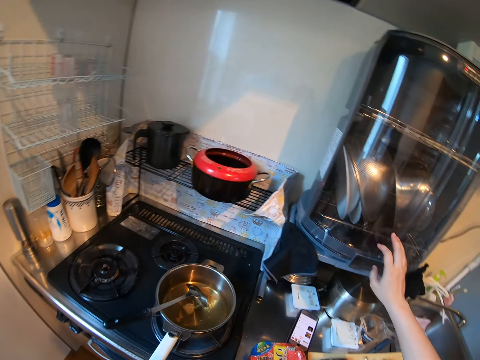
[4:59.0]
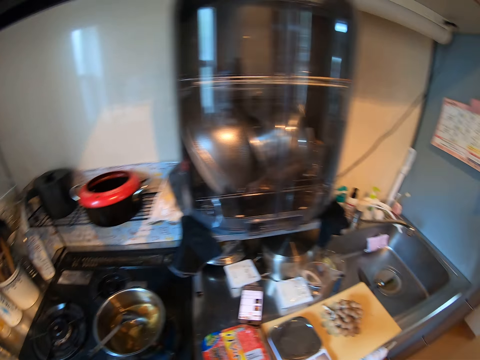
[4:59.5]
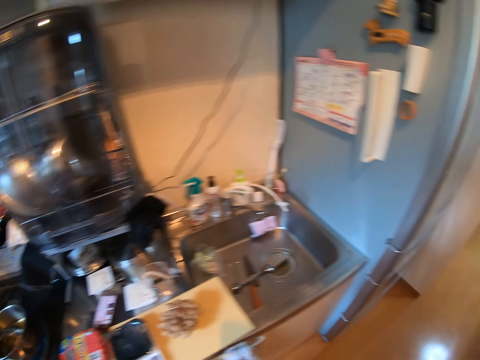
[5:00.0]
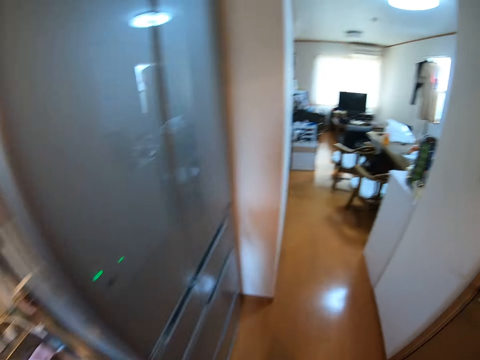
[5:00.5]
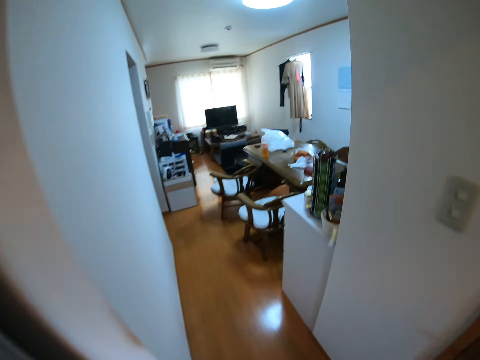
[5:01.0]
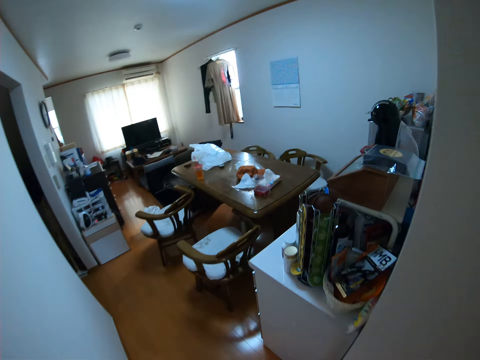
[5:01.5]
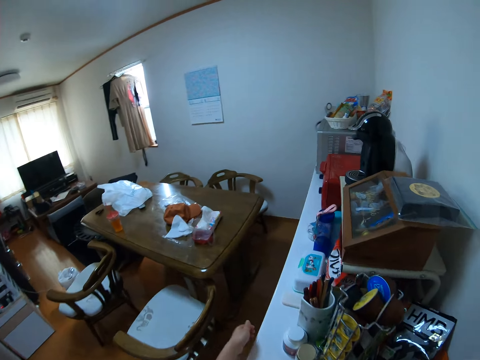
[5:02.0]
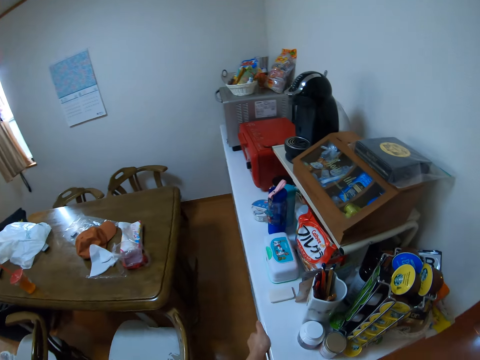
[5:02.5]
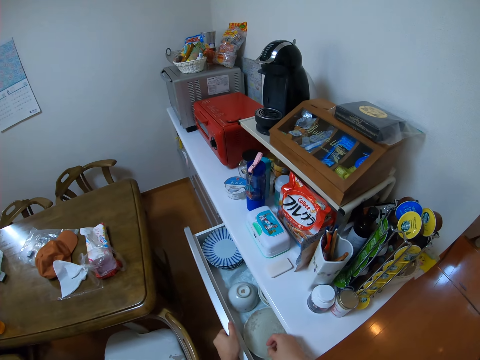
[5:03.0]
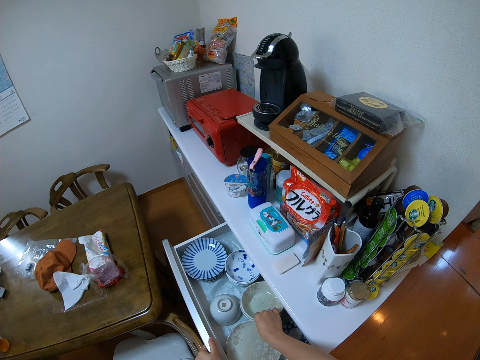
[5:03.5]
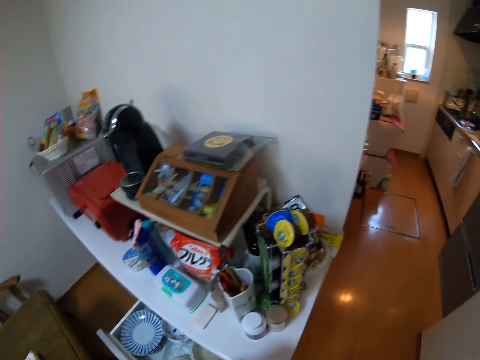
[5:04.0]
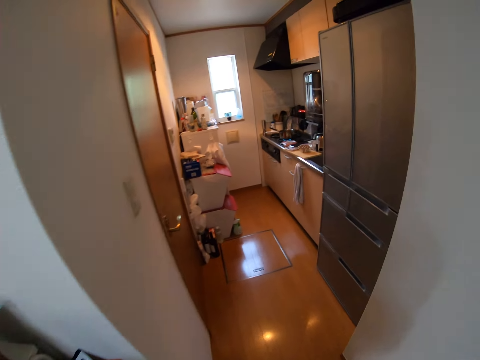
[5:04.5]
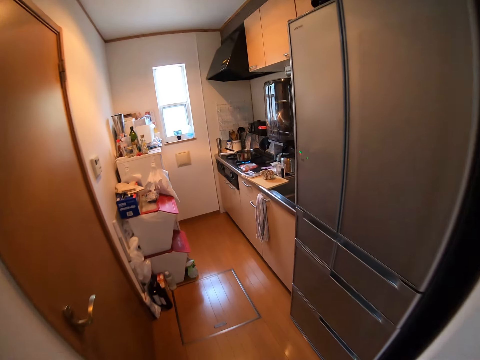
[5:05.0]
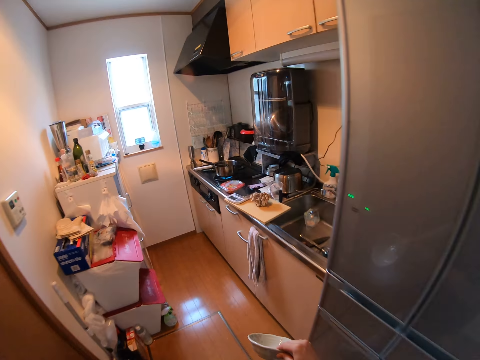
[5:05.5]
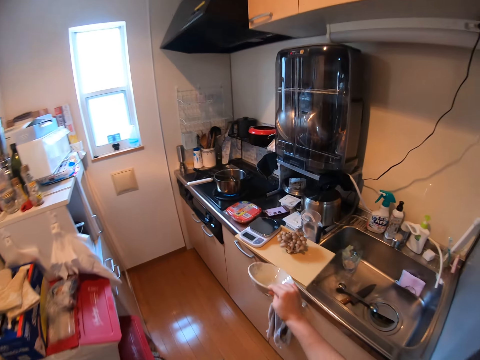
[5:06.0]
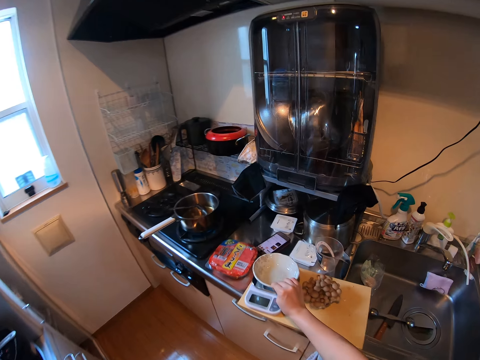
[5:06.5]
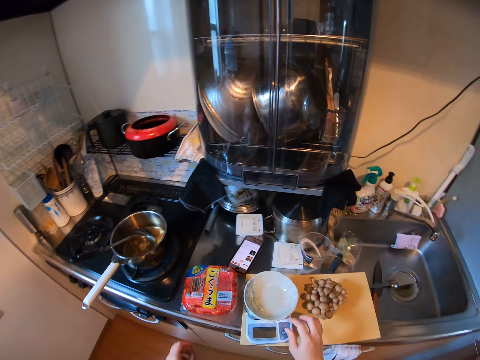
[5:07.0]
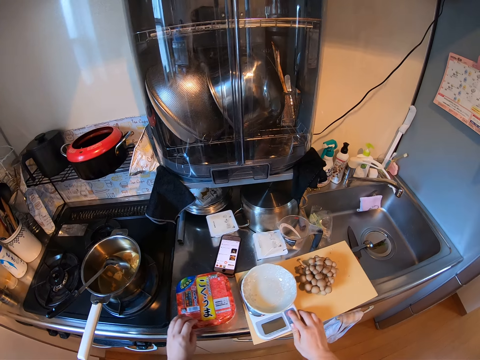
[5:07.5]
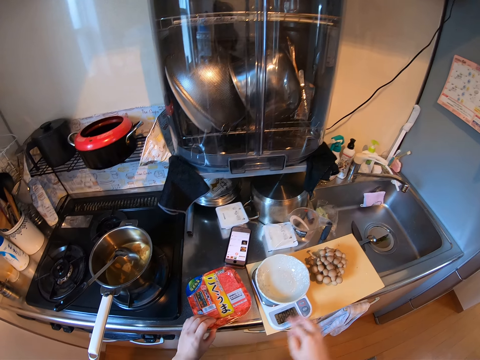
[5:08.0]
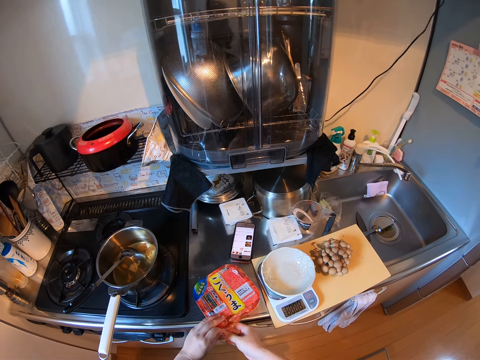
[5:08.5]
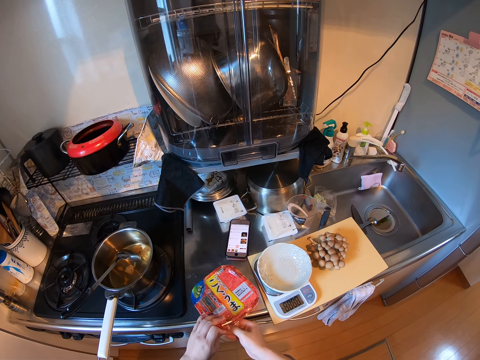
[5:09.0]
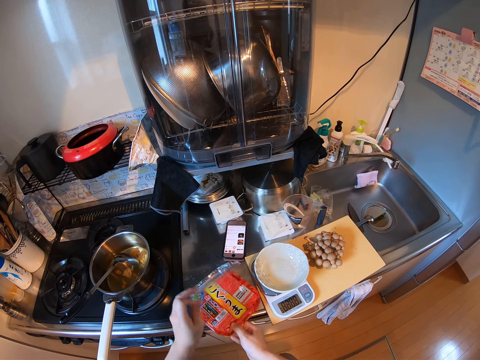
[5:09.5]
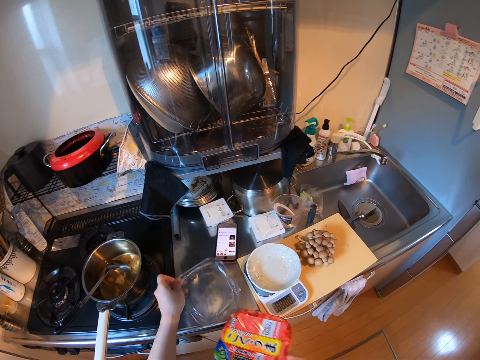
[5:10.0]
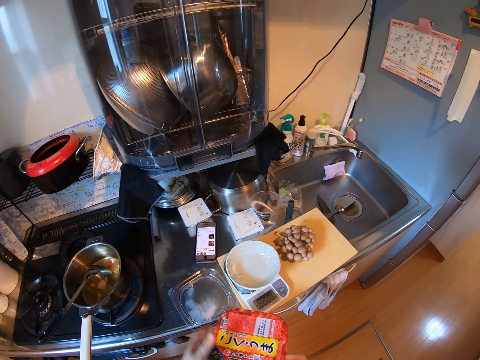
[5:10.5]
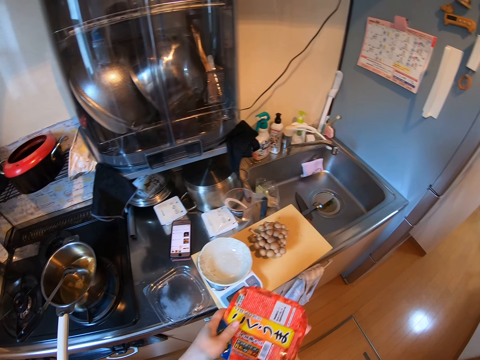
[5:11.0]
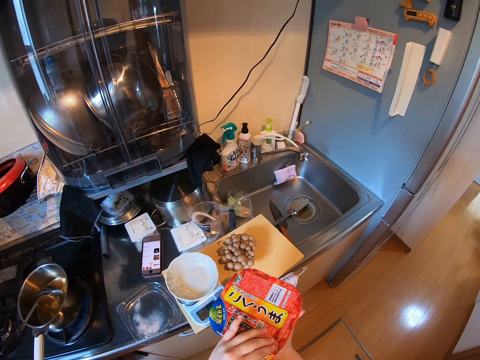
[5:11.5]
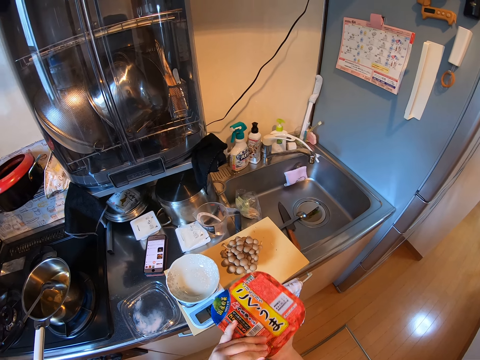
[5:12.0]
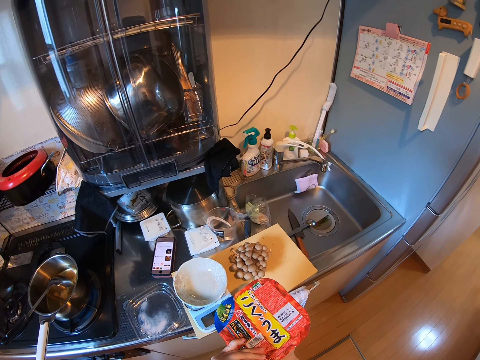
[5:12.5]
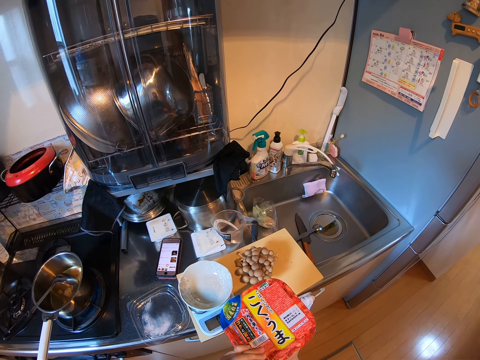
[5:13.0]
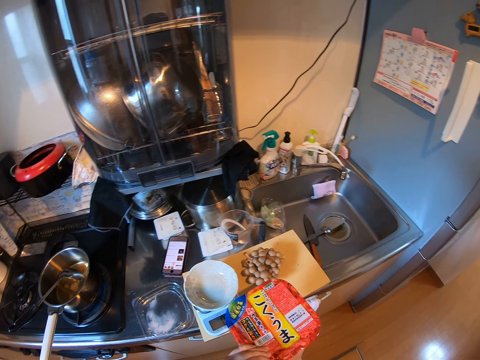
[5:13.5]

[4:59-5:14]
The camera wearer touches a kitchen sterilization cabinet. They walk in the room. They open a drawer, pick a plate from the drawer and walk in the kitchen. They drop the plate on the kitchen scale. They press a button on the kitchen scale. They unseal the sachet of food recipe. They remove the container cover. They pick the container from the kitchen worktop. They drop the container cover on the kitchen top. They unseal the sachet of food recipe.

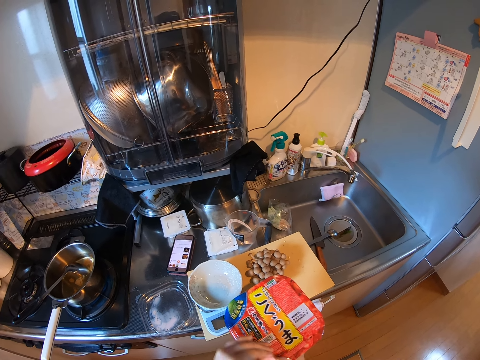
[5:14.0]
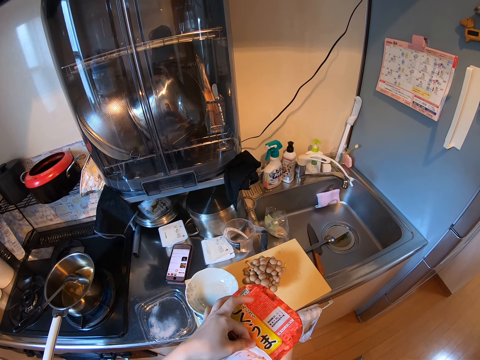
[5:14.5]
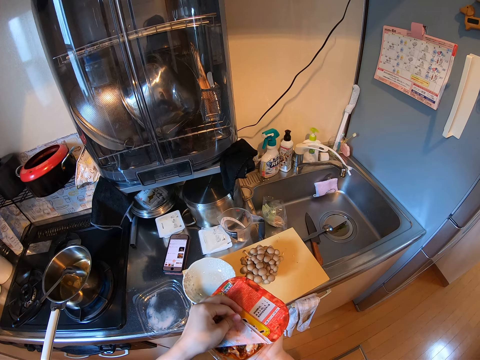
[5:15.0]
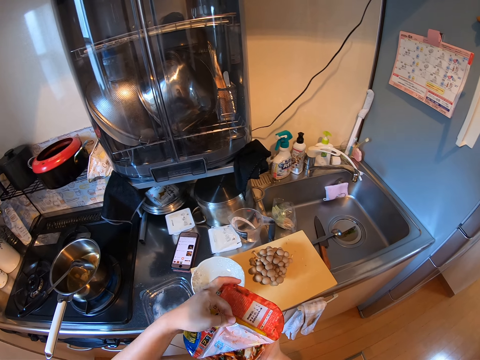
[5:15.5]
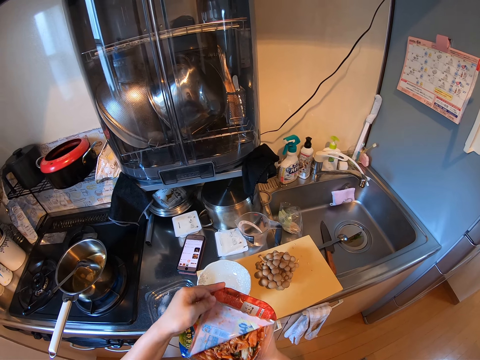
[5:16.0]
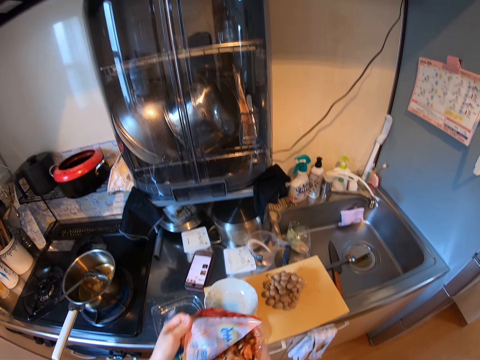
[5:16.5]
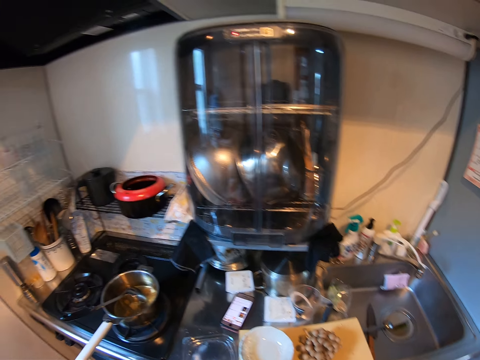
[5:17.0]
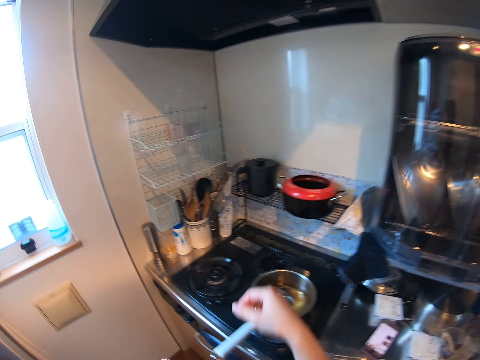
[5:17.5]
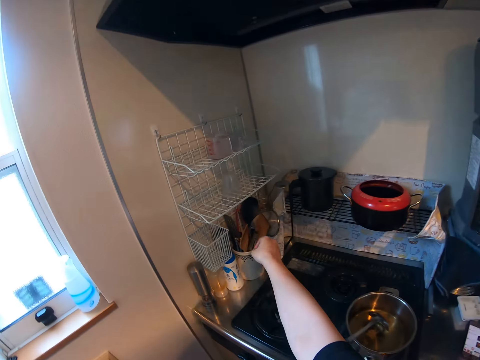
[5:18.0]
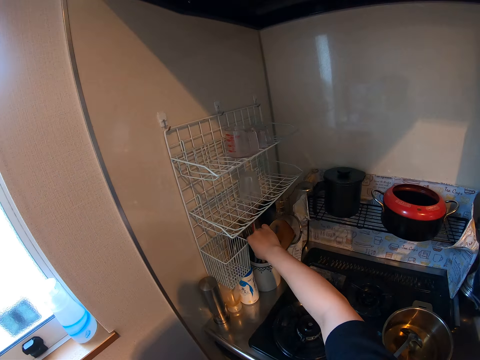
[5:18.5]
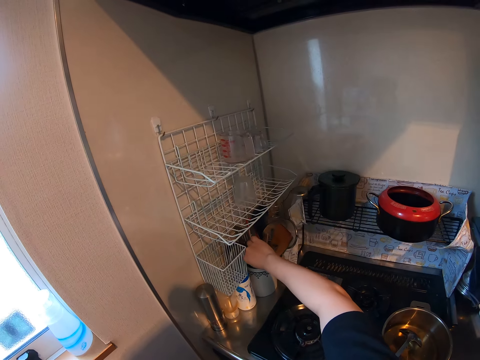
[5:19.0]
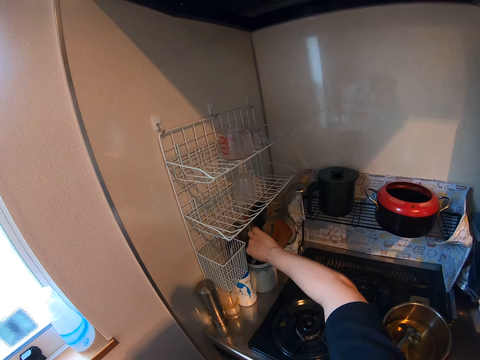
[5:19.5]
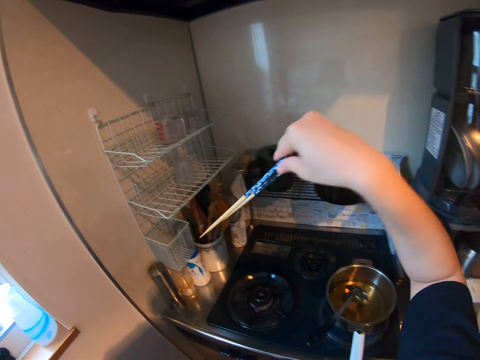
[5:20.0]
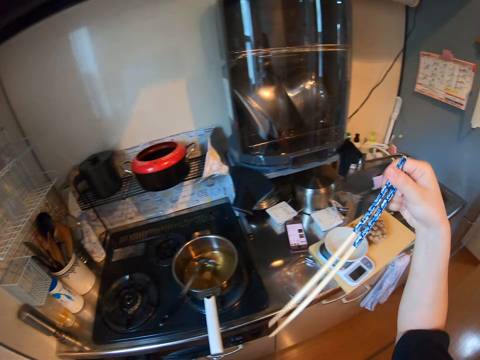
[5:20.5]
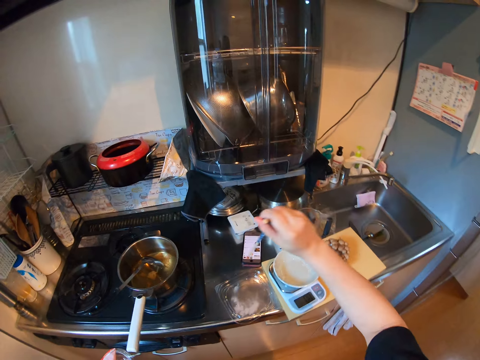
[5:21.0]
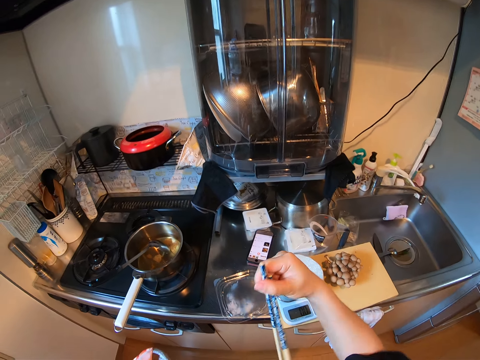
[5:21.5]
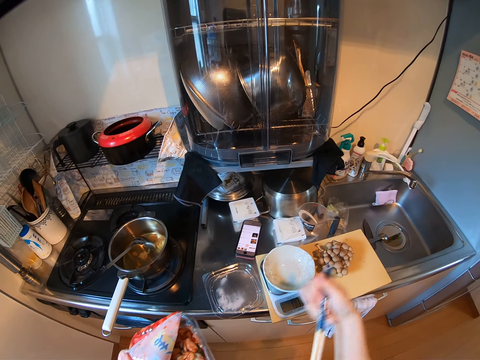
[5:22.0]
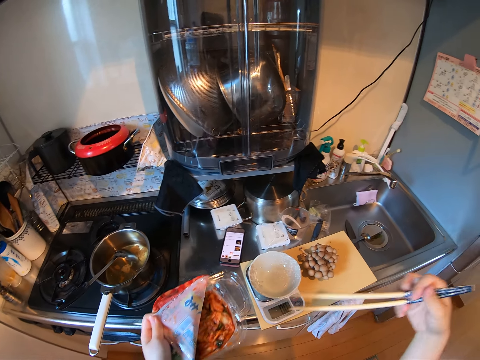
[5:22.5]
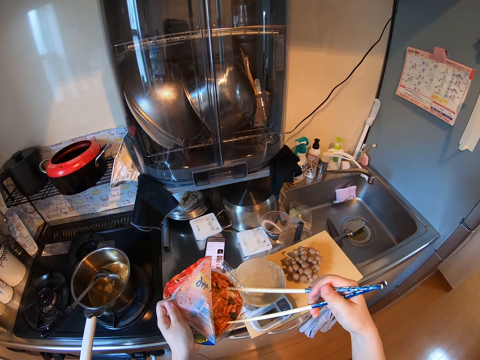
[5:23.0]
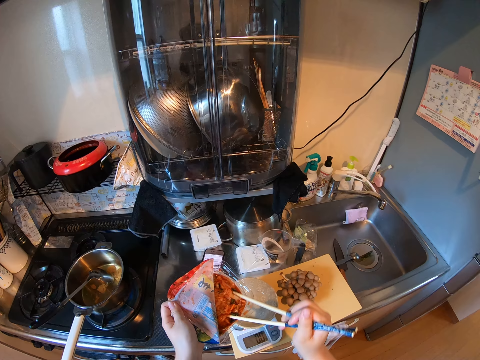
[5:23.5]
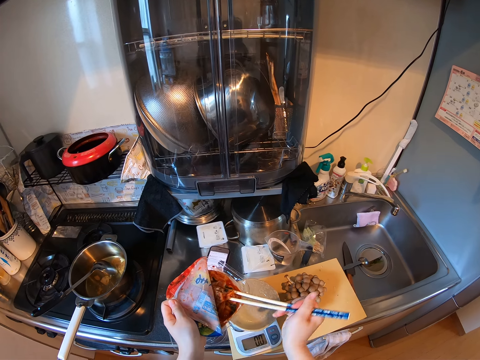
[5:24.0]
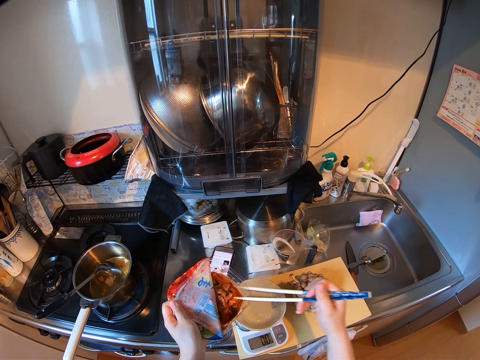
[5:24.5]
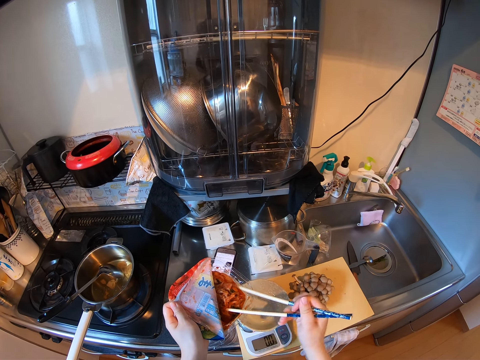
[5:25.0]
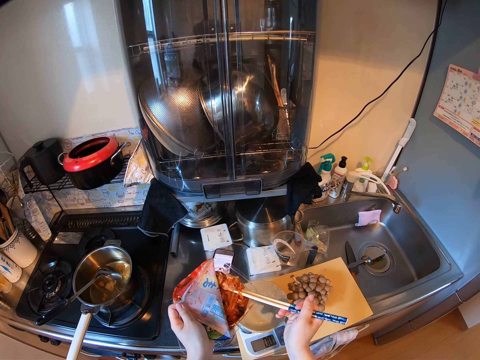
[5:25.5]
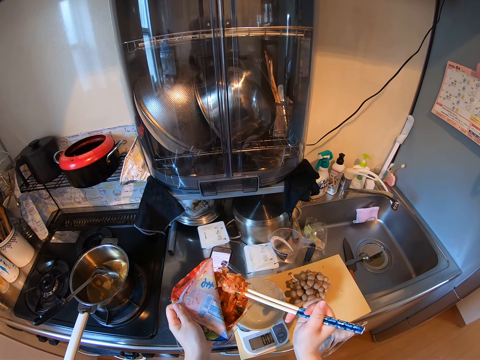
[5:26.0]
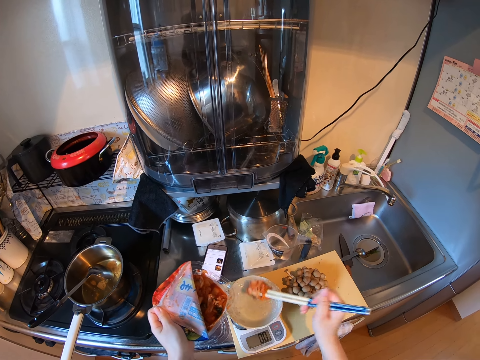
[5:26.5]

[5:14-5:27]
The camera wearer removes the wrapper of the container. They pick chopsticks from a cup. They pick pasta from the container. They put the pasta in the plate with the chopsticks.
